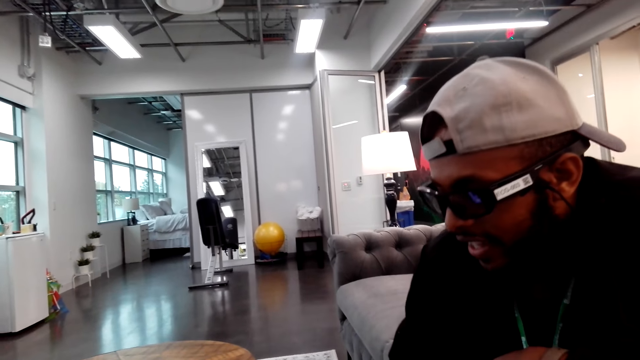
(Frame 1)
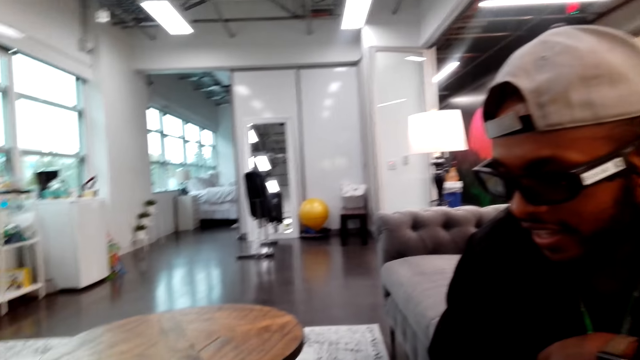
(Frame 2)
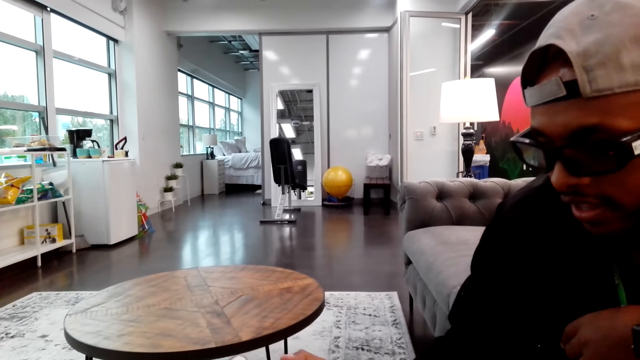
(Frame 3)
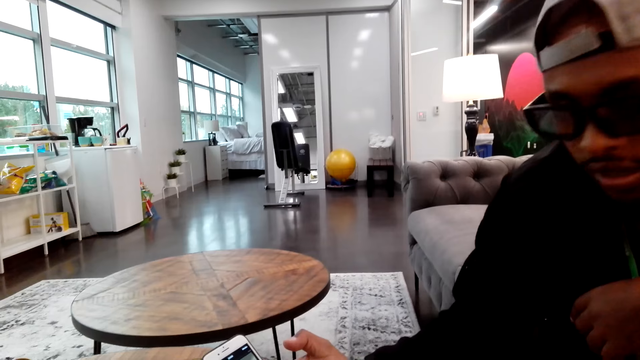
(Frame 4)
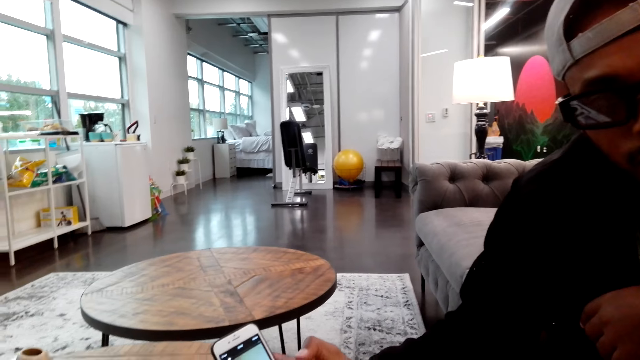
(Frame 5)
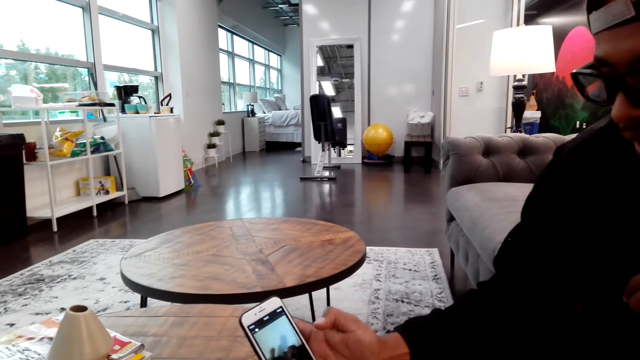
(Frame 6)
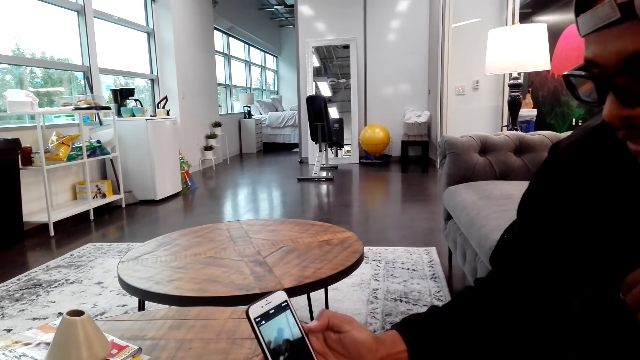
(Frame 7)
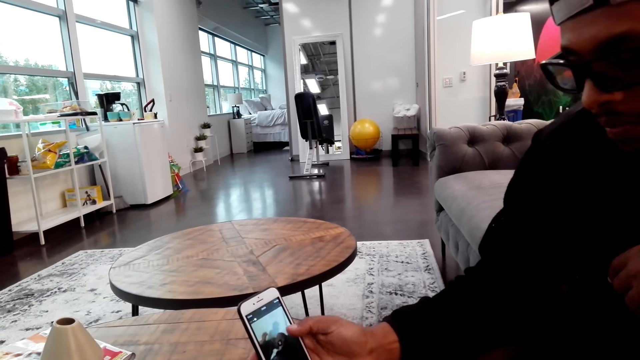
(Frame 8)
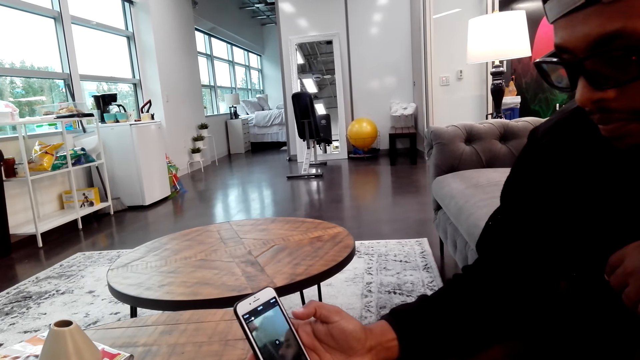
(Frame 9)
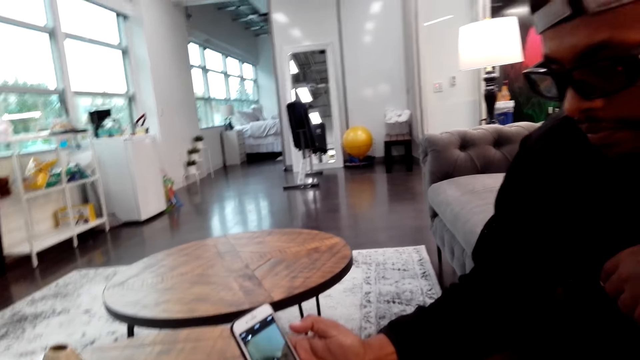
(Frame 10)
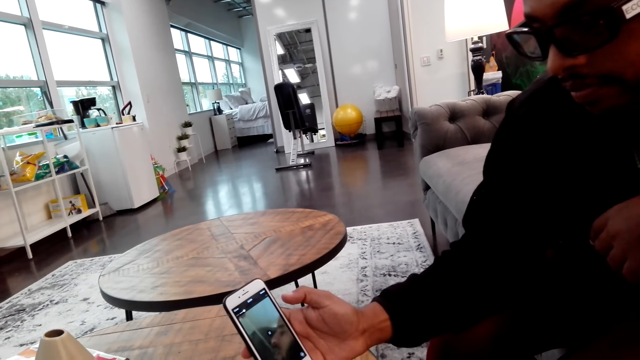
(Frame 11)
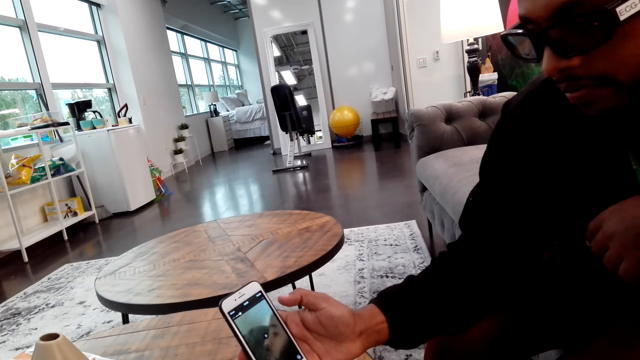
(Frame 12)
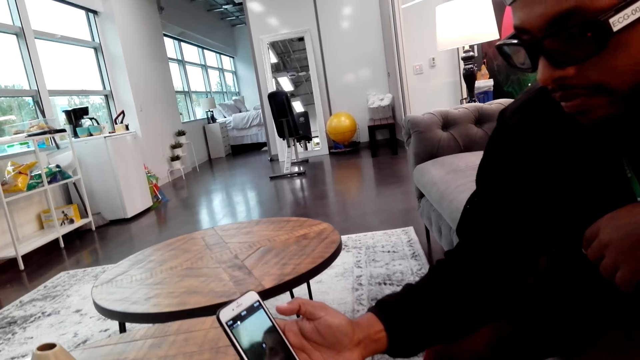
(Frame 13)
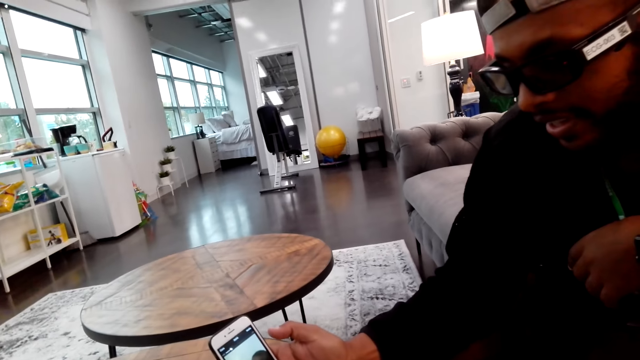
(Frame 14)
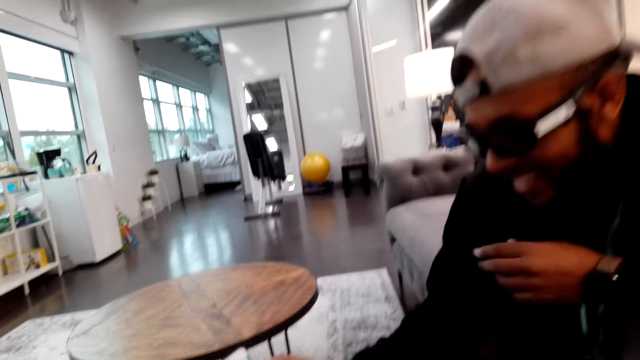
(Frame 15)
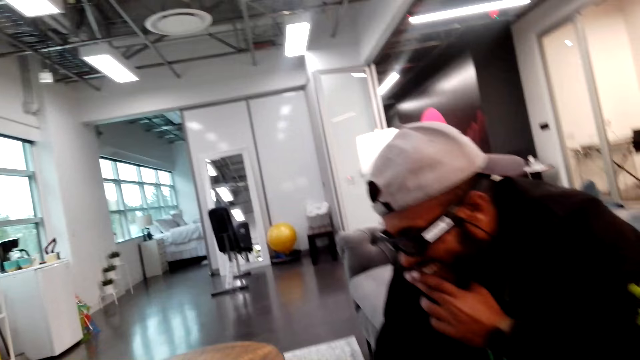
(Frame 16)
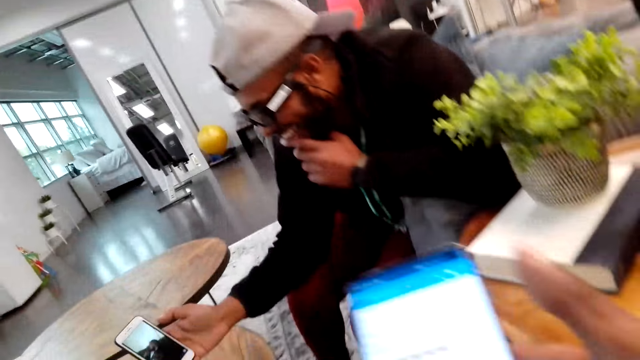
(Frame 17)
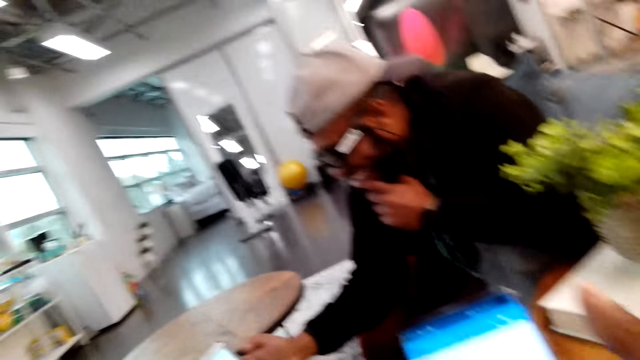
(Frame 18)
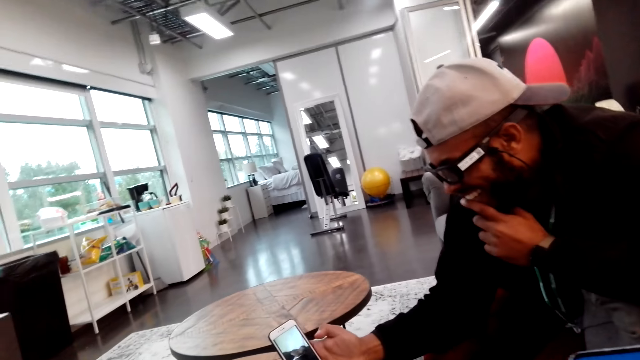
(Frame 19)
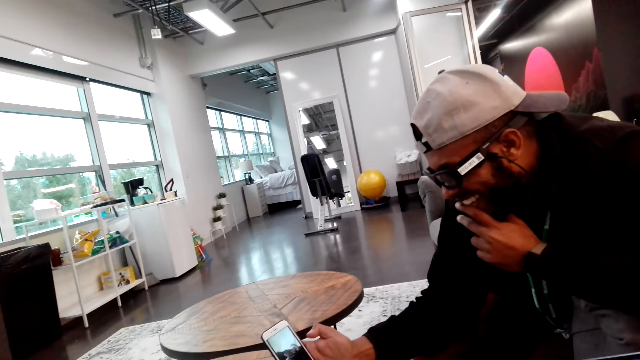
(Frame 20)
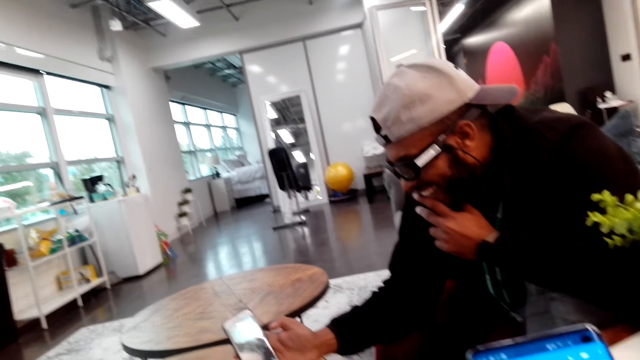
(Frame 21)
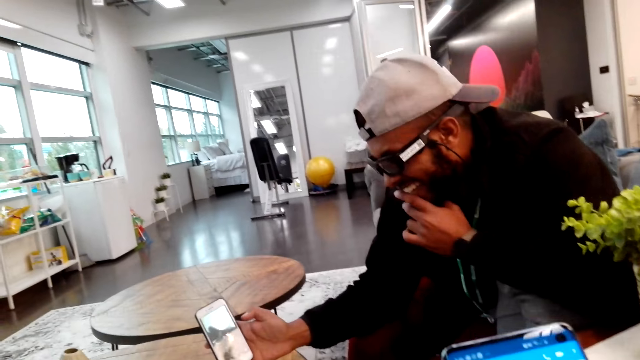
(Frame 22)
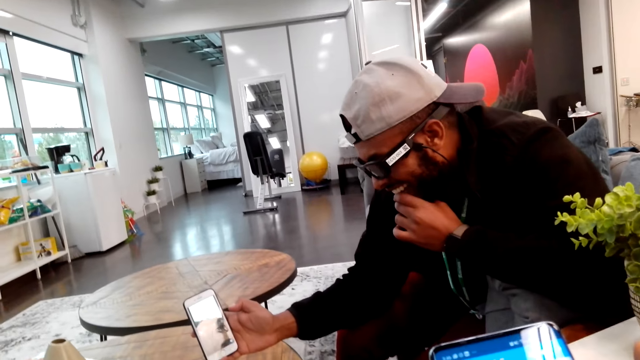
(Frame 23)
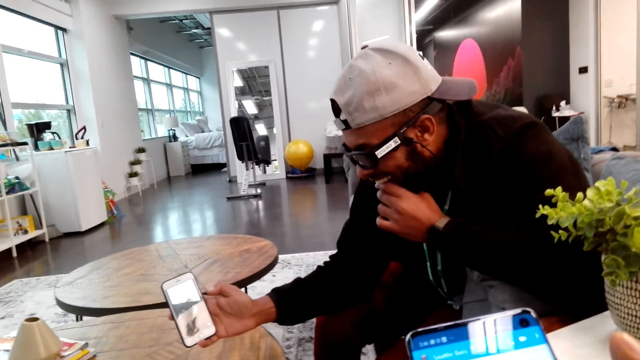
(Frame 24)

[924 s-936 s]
The camera wearer looks at the video. They laugh. A man laughs.

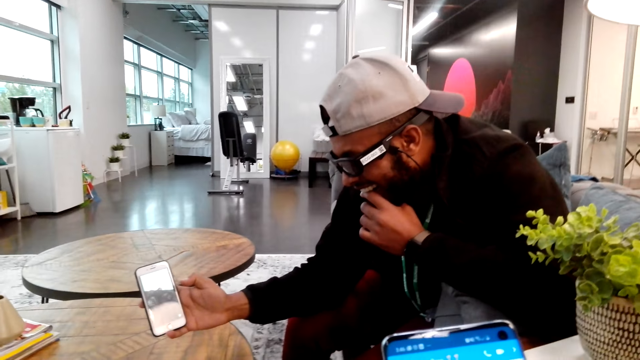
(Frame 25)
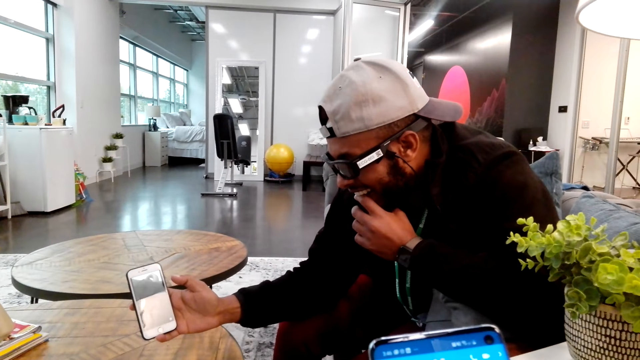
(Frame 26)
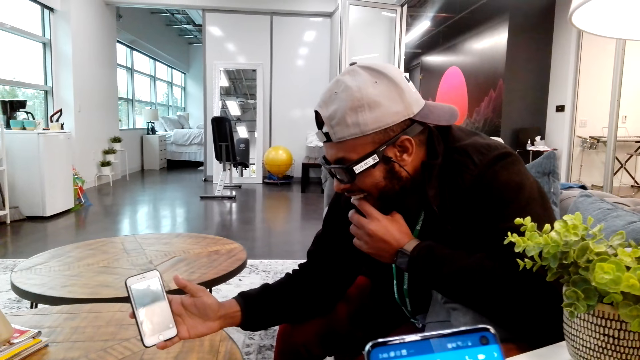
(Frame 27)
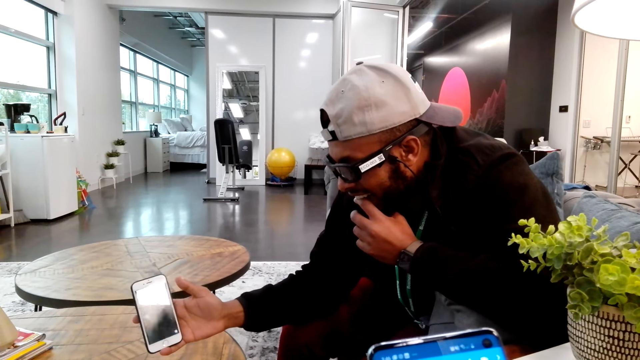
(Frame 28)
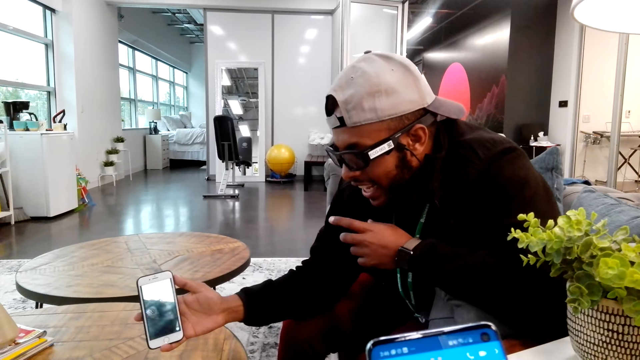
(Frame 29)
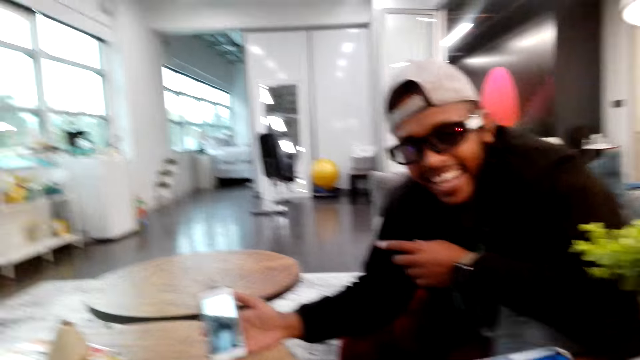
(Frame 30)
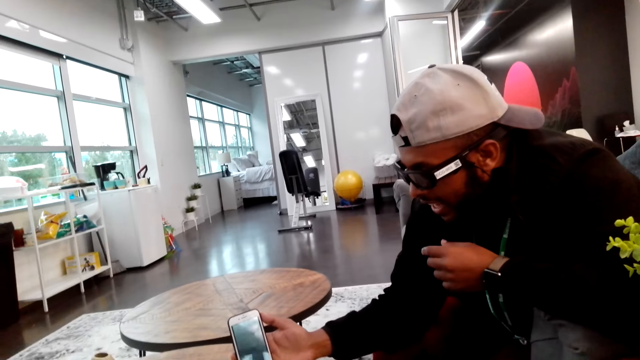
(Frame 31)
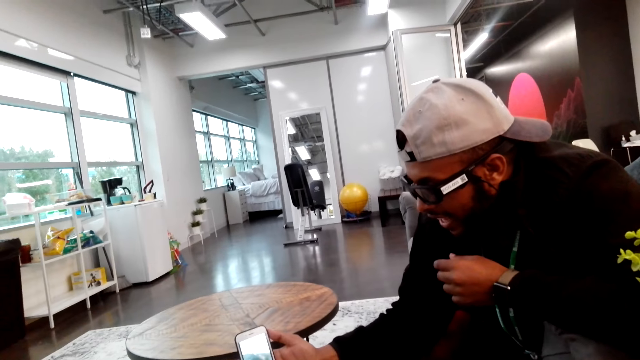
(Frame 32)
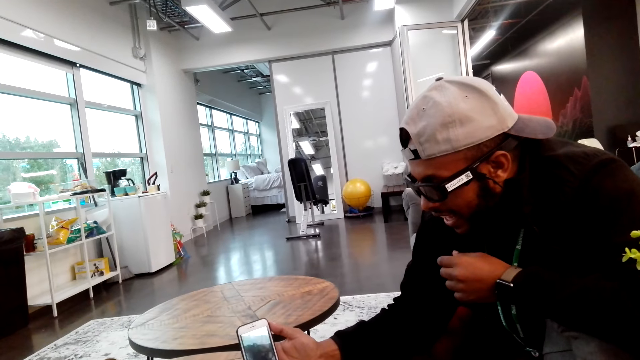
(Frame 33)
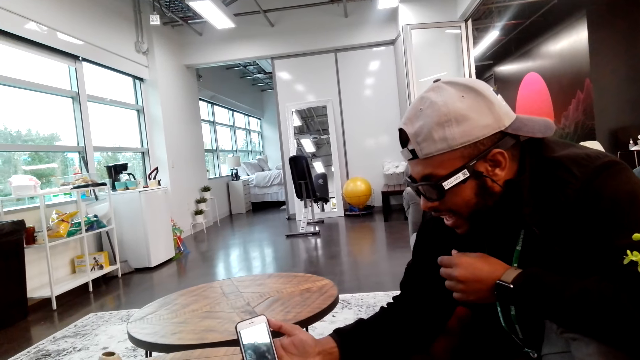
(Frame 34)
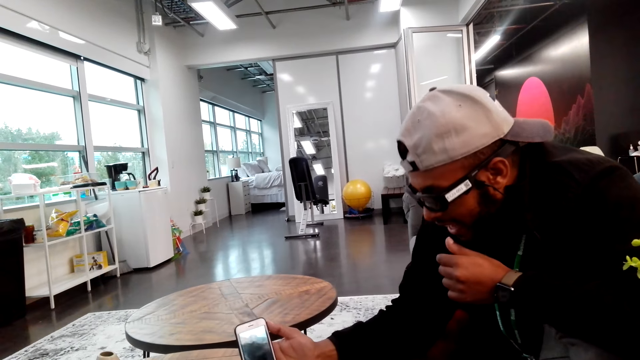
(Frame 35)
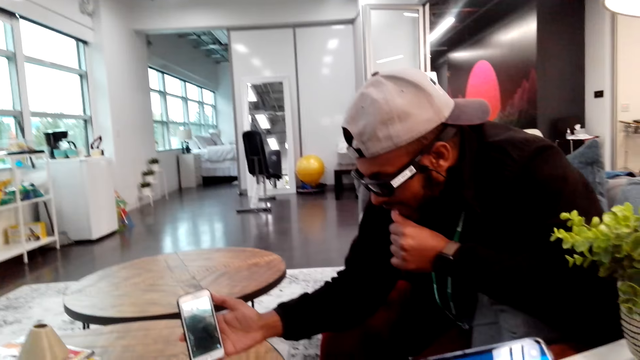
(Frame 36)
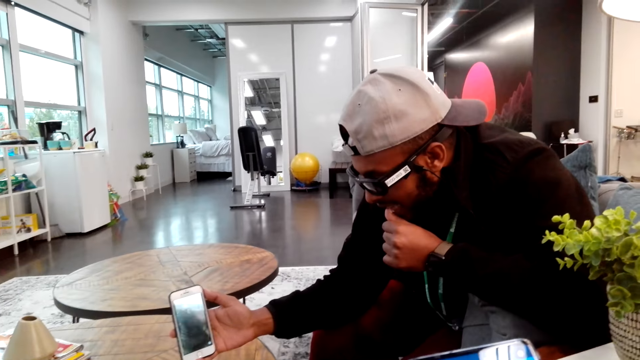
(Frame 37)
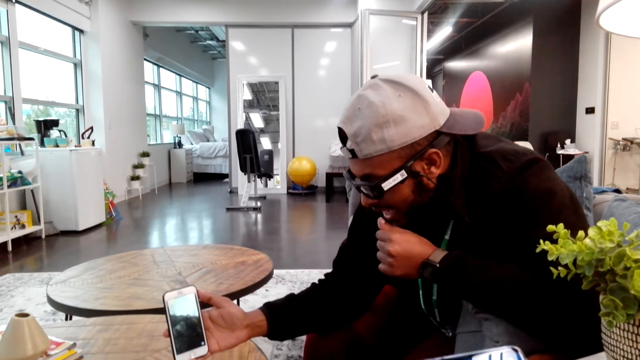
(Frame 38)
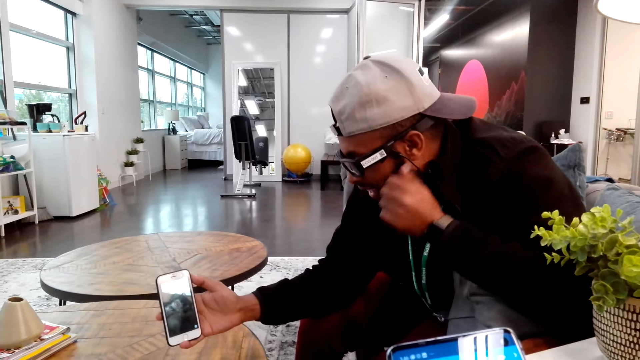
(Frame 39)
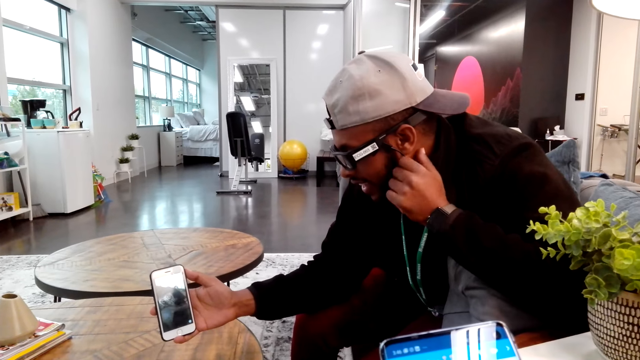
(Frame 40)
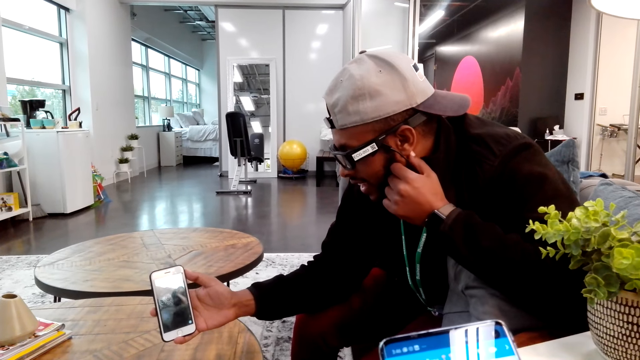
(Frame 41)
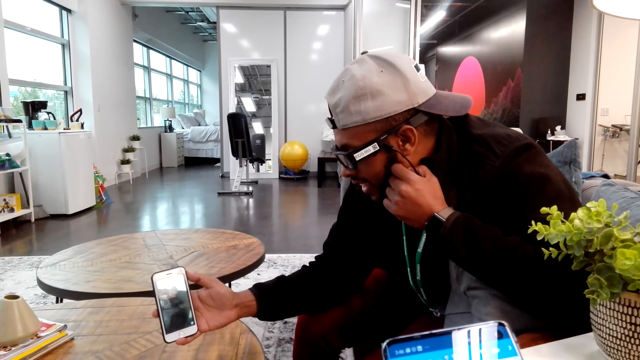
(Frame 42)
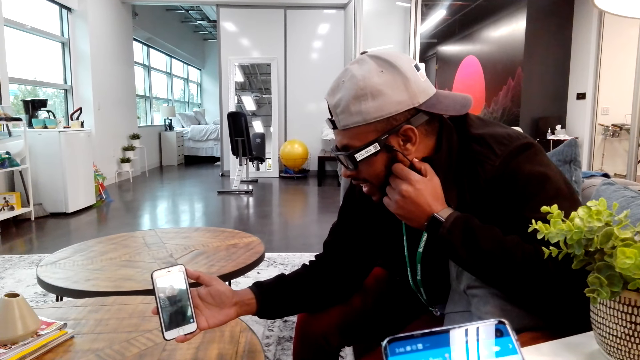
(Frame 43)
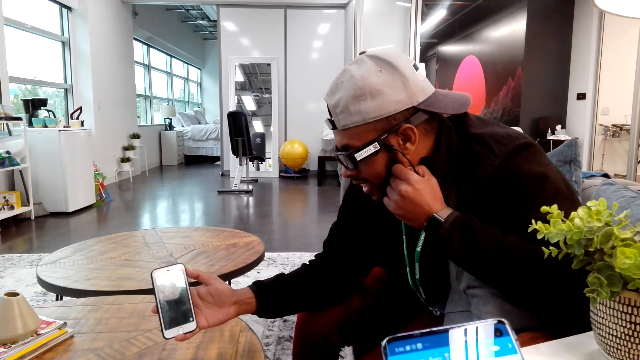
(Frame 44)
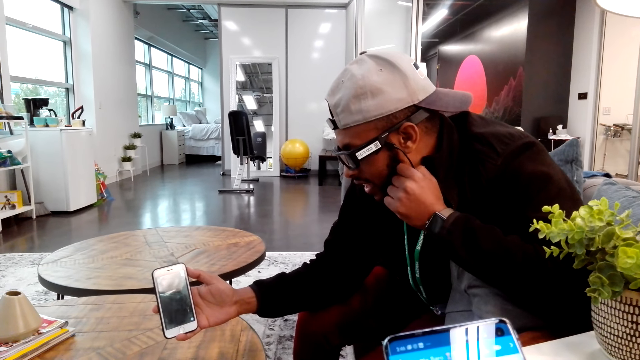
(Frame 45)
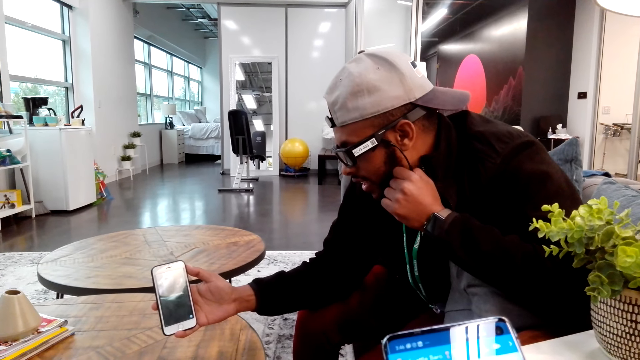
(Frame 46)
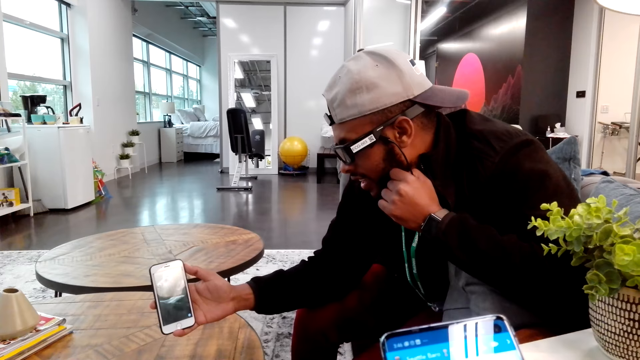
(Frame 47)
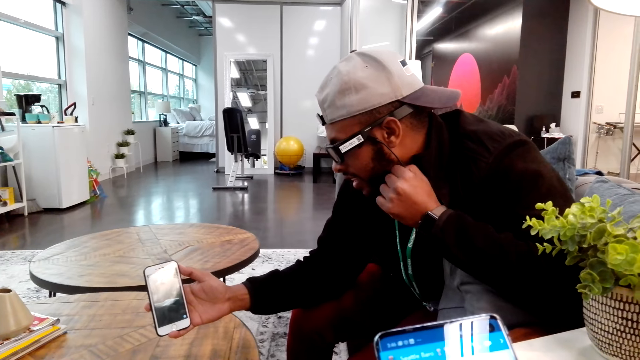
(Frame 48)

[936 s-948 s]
The camera wearer talks to a man.
